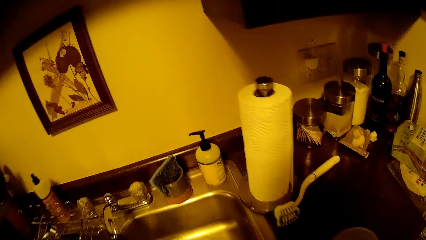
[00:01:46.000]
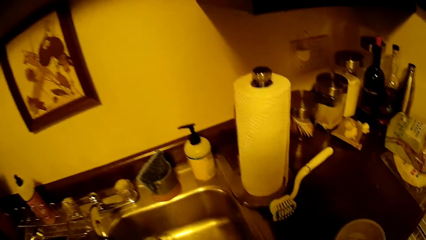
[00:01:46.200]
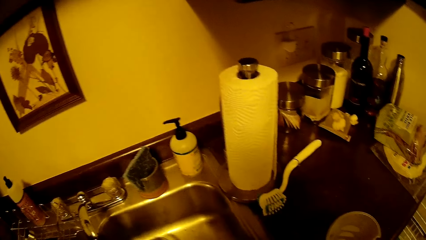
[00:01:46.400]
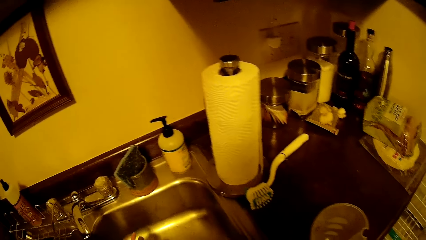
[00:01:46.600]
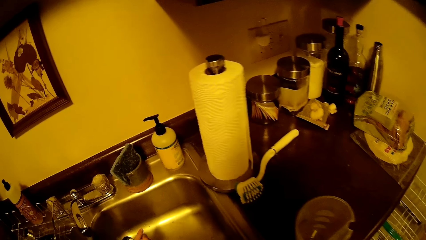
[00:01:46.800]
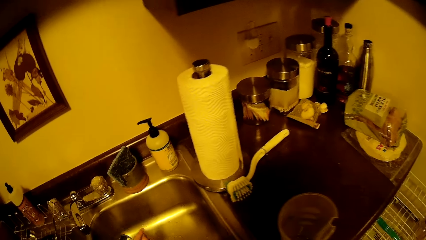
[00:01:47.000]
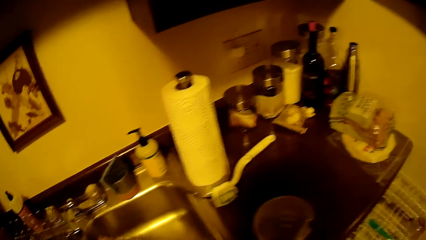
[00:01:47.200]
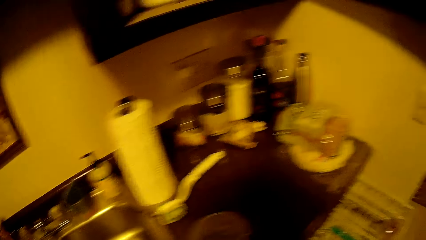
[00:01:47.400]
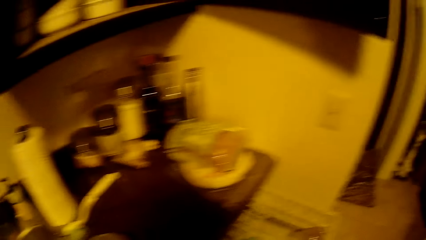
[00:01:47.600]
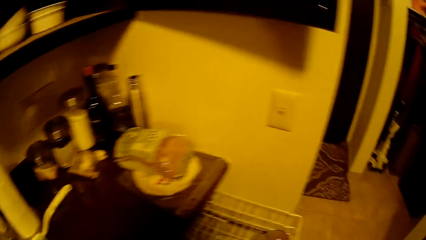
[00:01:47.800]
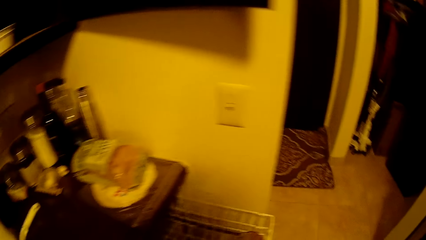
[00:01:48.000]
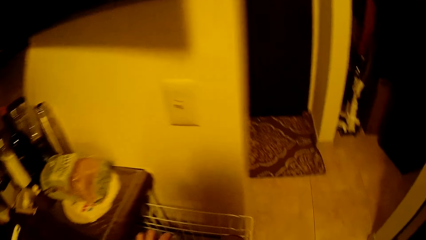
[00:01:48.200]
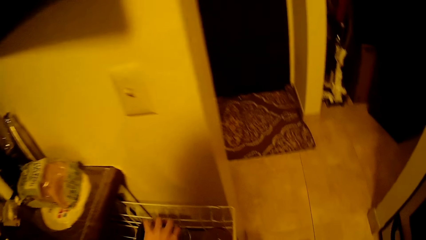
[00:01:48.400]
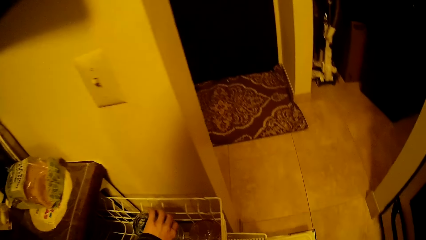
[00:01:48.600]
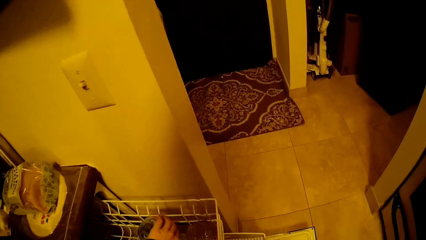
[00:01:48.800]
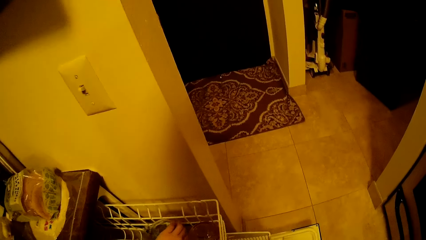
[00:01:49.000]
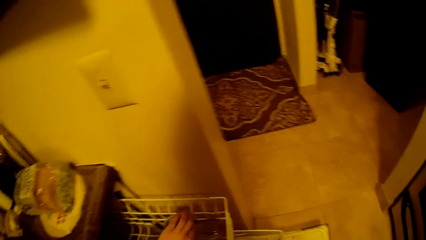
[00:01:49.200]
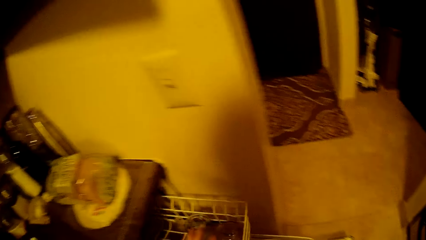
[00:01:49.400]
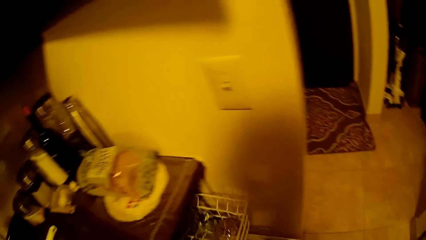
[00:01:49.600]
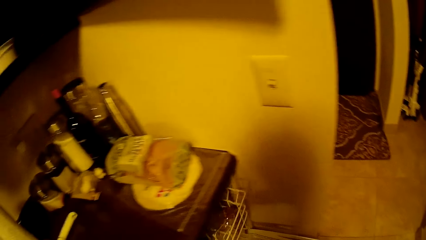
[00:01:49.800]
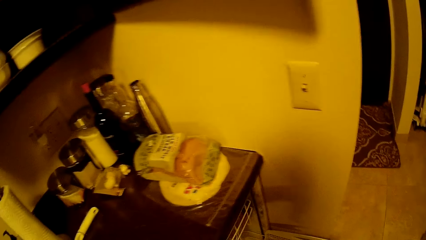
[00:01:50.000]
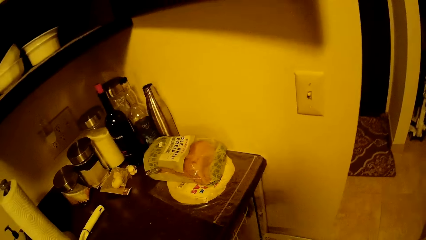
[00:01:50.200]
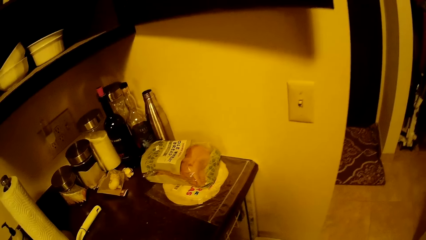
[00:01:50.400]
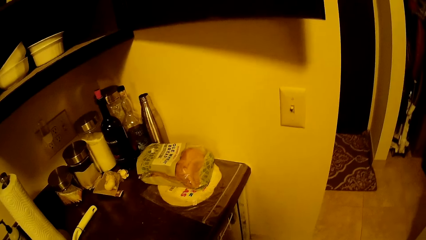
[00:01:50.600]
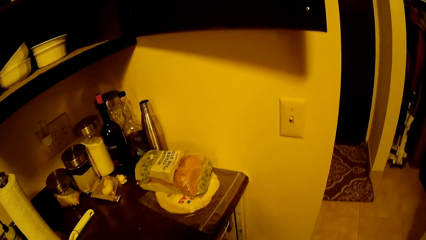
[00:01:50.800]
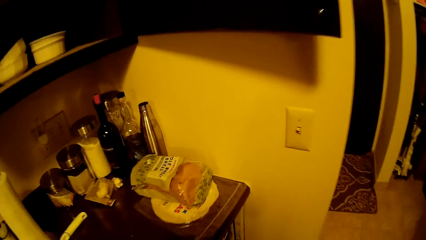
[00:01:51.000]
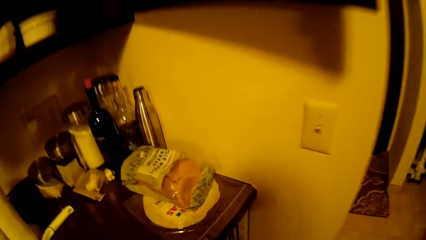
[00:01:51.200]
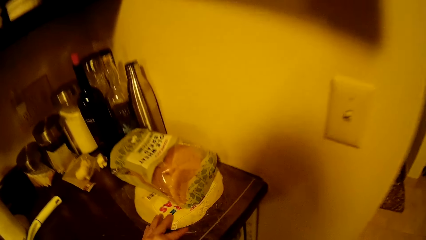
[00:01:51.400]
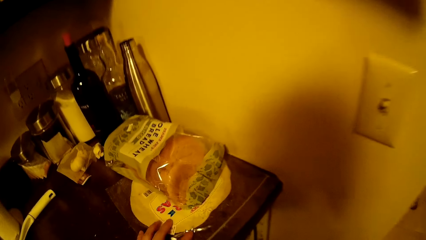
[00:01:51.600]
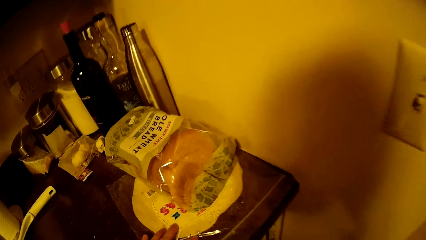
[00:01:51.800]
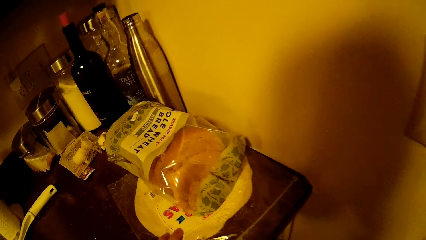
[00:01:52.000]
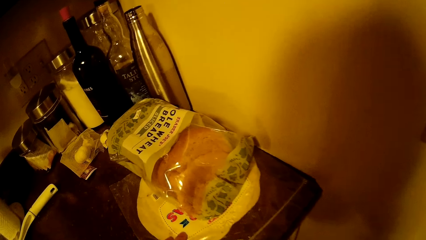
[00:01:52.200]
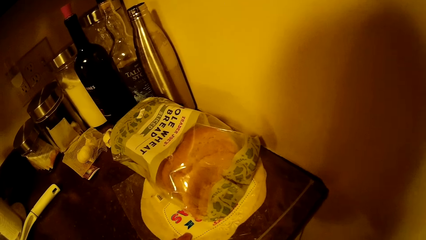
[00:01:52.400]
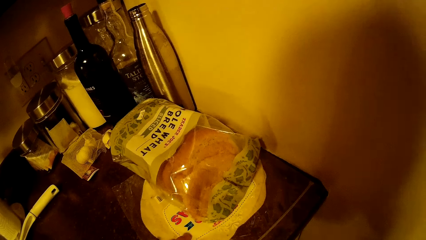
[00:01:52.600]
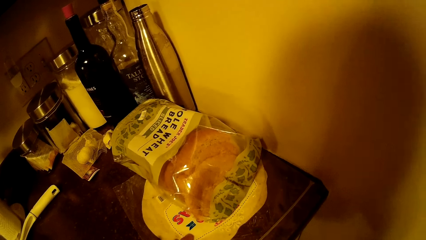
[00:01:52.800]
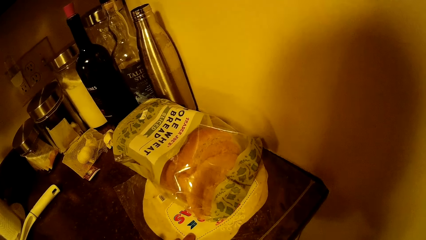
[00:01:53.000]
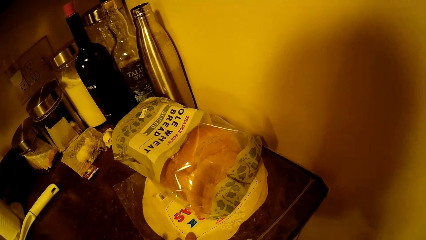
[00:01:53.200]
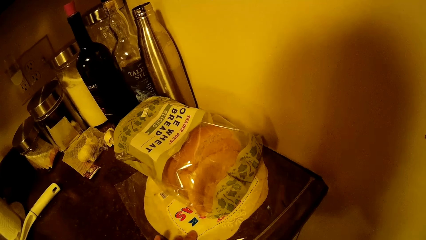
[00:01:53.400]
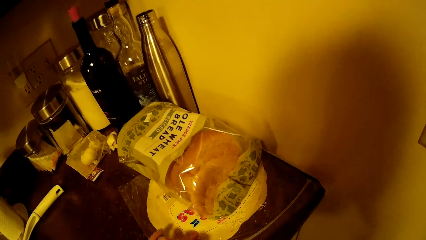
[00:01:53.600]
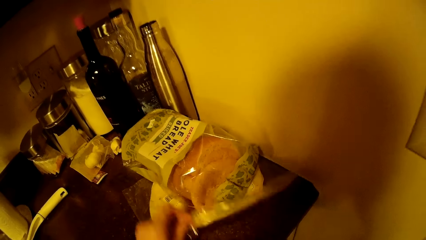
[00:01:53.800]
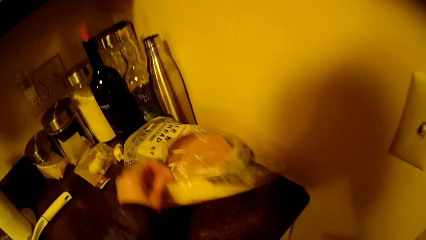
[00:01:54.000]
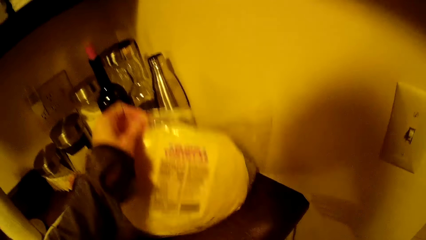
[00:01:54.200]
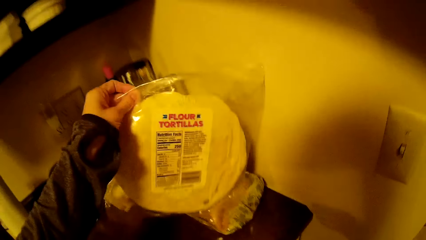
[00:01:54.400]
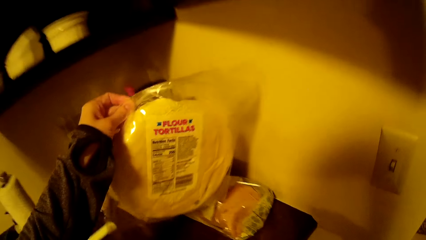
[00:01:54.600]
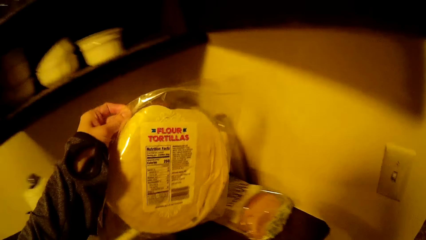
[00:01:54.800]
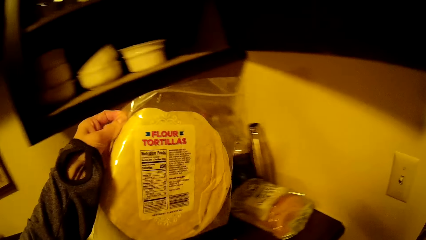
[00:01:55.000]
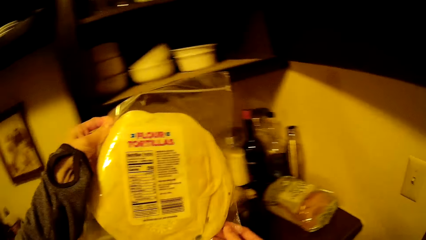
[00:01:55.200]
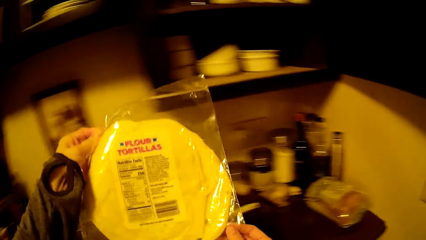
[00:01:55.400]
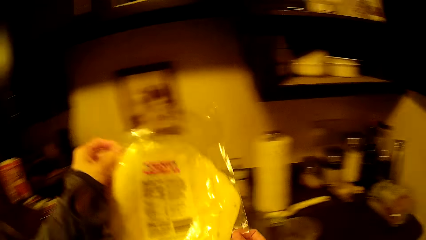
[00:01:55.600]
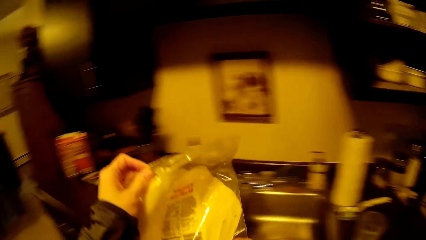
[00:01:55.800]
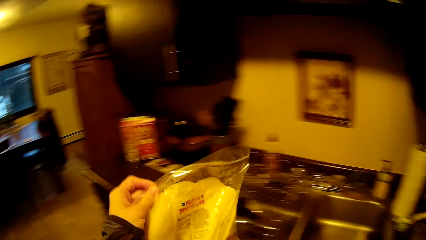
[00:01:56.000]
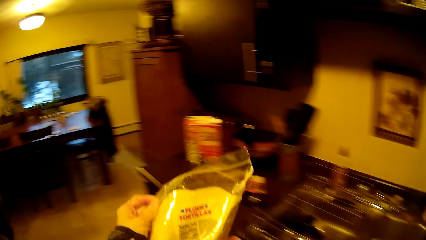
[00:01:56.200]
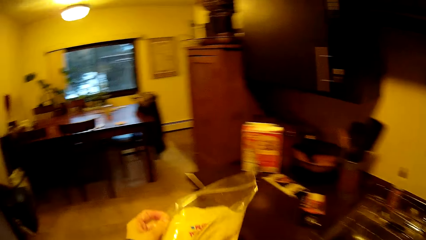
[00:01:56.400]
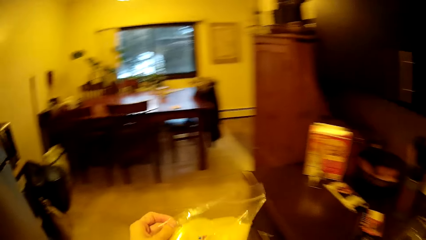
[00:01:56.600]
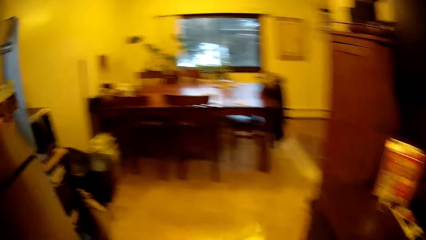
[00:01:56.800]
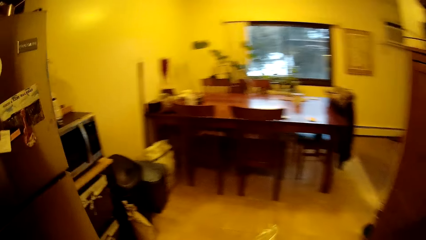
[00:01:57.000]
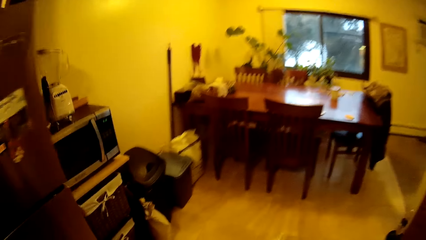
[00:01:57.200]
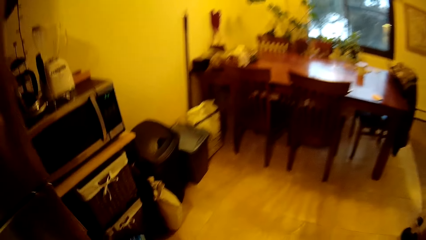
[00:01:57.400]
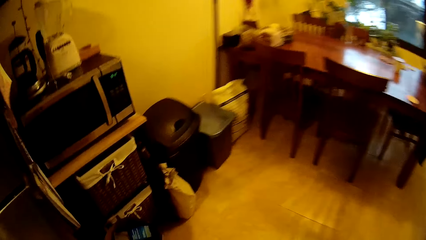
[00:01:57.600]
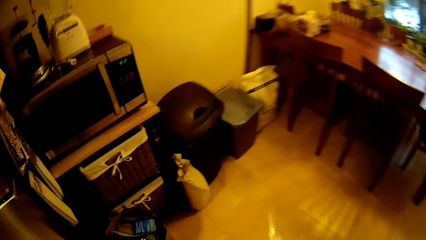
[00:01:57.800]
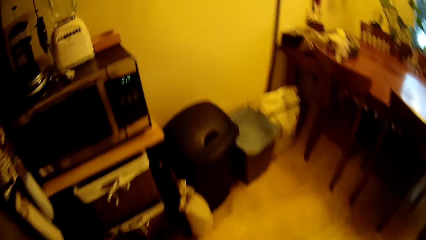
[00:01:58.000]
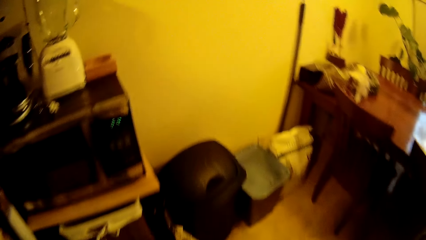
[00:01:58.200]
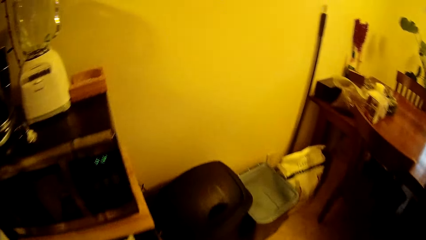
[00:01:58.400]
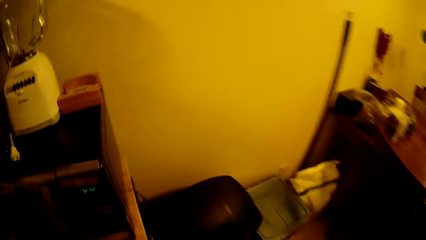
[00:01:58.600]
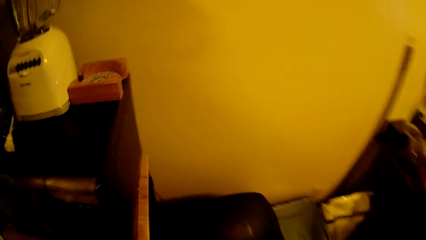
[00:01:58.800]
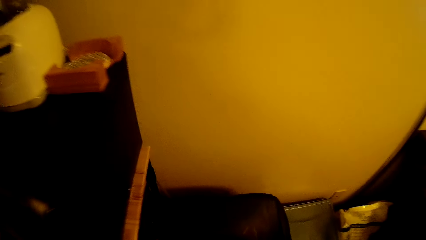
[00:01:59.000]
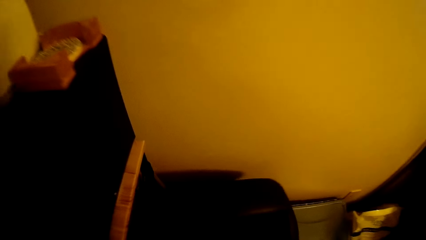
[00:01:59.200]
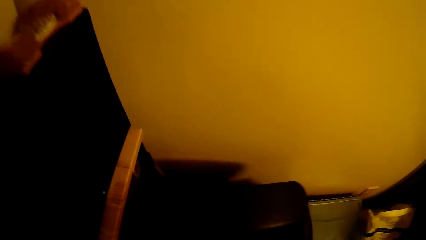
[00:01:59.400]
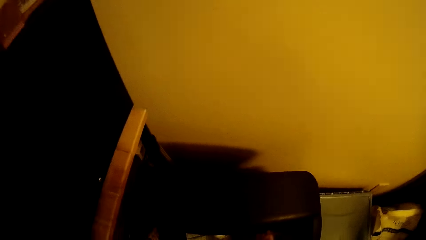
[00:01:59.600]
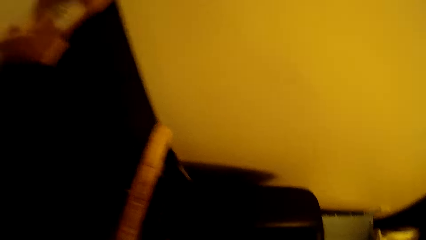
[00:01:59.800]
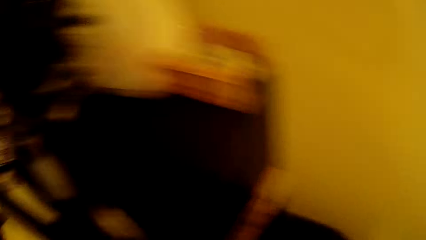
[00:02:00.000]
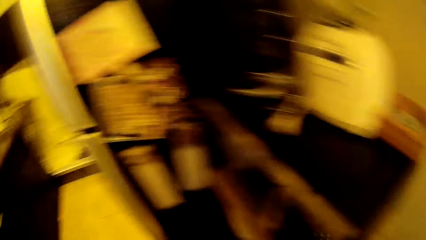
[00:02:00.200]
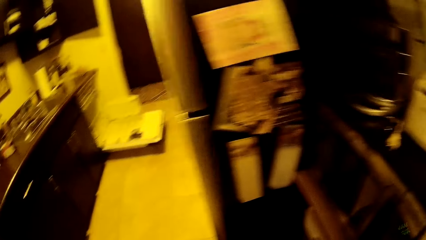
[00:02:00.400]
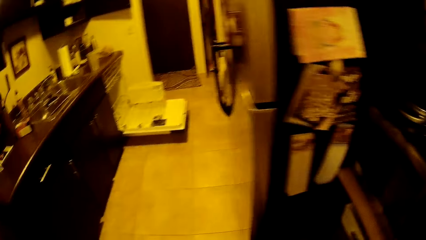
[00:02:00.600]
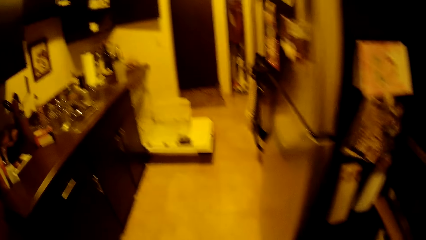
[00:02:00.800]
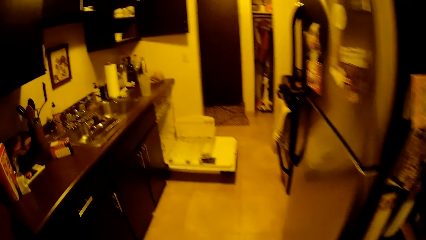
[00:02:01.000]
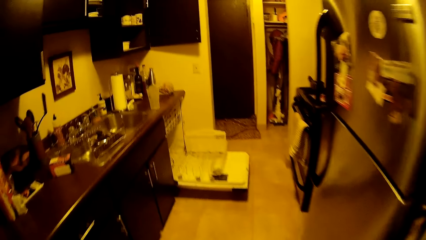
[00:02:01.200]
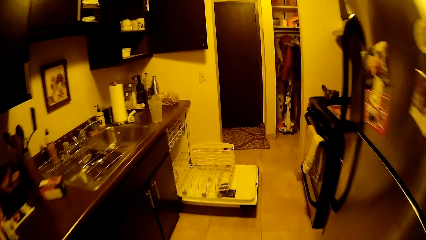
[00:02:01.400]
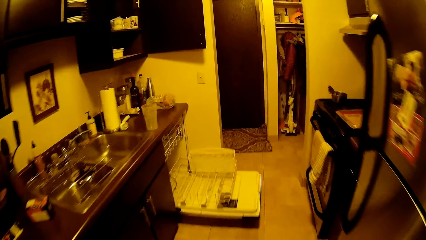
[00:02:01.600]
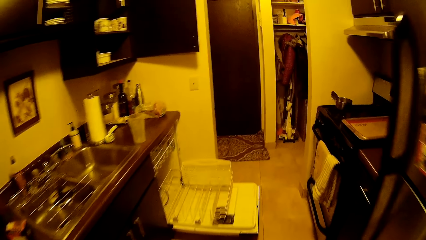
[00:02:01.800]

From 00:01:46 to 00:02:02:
The camera wearer picks up a glass cup from the sink with her left hand. She walks around the house. She puts the glass cup in the basket with her left hand. She pushes the basket into the dishwasher with her right hand. She looks around. She lifts up a pack of flour tortillas from the table with her left hand. She holds the pack of flour tortillas. She walks around the house. She drops the pack of flour tortillas into the trash bin. She opens the trash bin and walks around the house.
